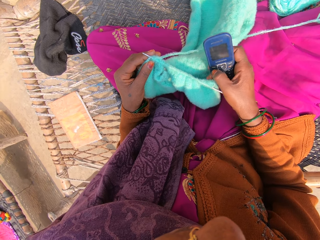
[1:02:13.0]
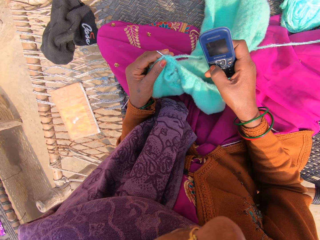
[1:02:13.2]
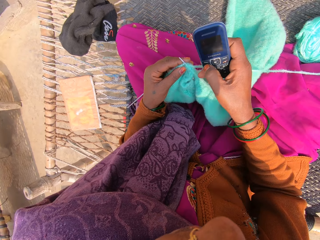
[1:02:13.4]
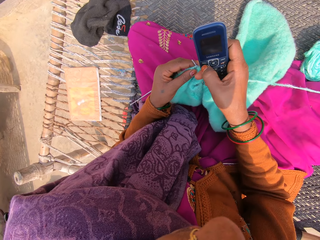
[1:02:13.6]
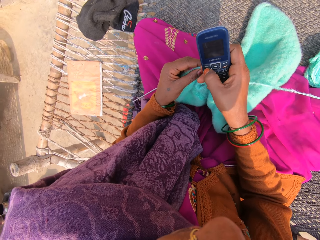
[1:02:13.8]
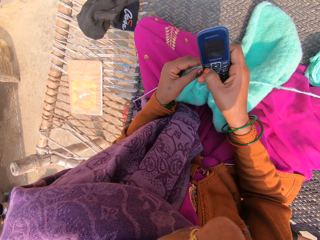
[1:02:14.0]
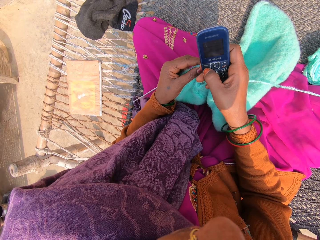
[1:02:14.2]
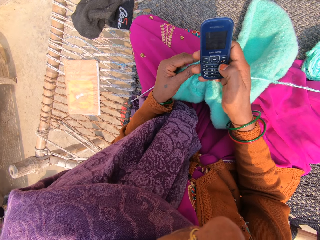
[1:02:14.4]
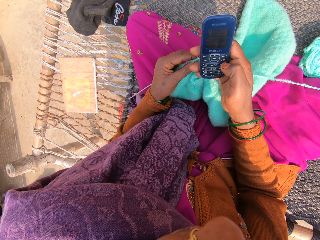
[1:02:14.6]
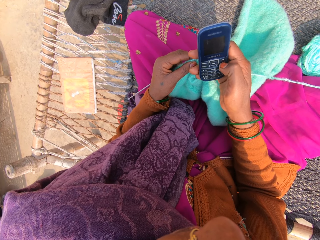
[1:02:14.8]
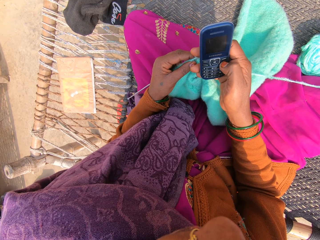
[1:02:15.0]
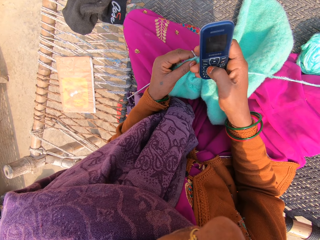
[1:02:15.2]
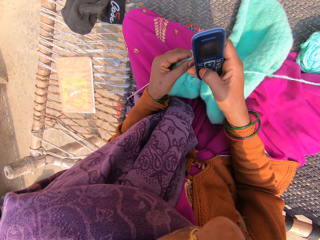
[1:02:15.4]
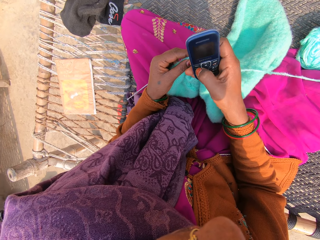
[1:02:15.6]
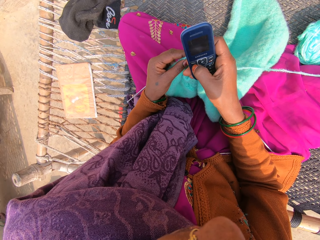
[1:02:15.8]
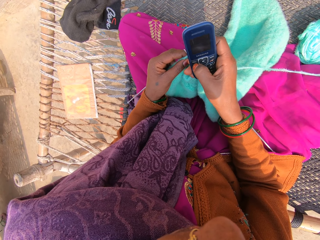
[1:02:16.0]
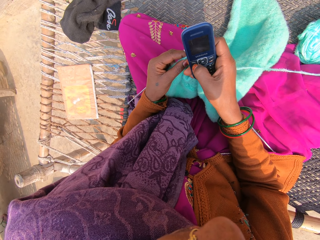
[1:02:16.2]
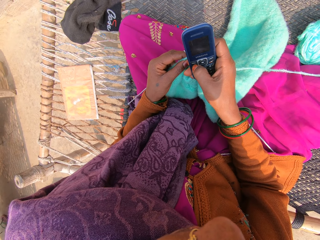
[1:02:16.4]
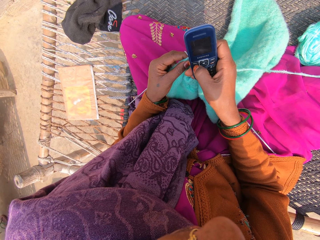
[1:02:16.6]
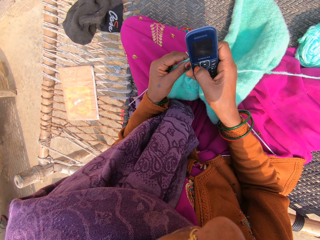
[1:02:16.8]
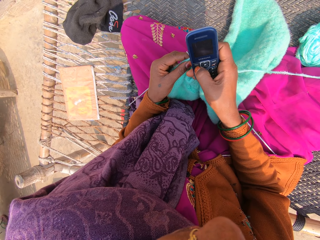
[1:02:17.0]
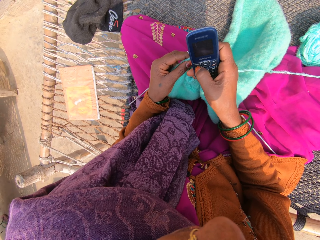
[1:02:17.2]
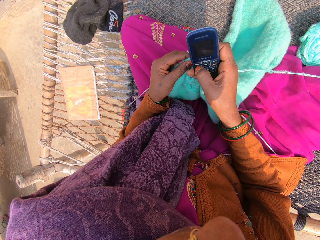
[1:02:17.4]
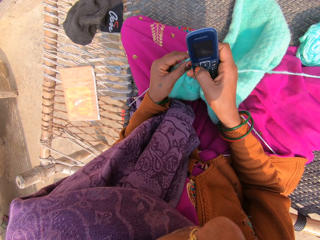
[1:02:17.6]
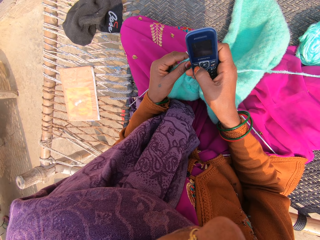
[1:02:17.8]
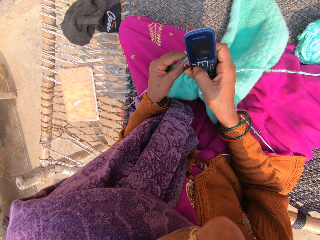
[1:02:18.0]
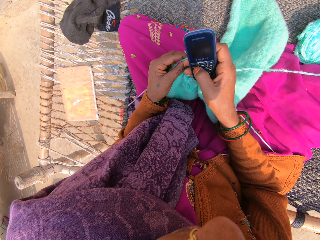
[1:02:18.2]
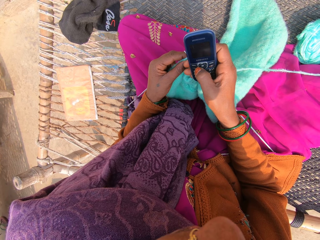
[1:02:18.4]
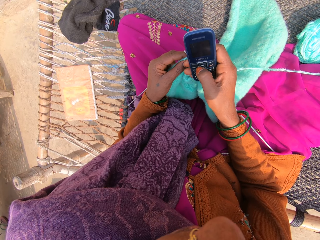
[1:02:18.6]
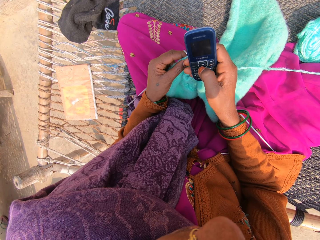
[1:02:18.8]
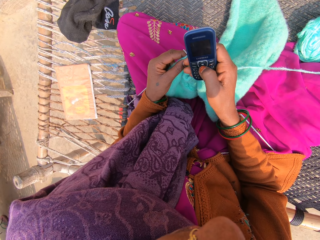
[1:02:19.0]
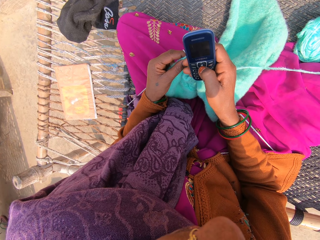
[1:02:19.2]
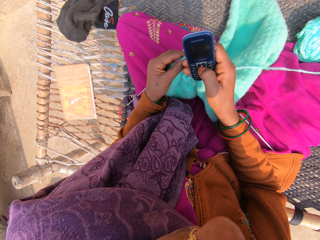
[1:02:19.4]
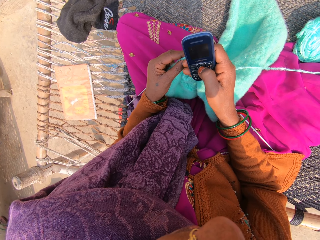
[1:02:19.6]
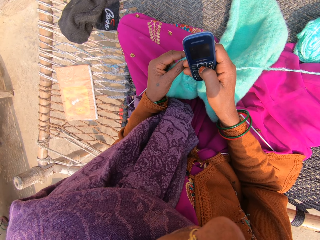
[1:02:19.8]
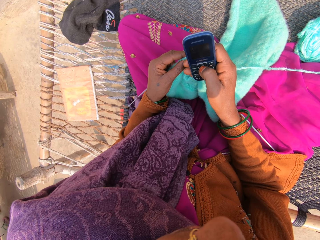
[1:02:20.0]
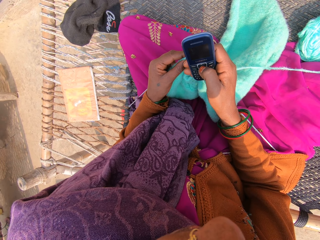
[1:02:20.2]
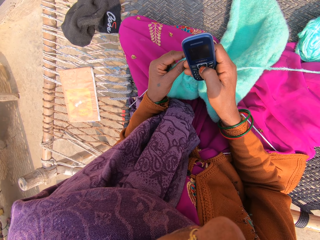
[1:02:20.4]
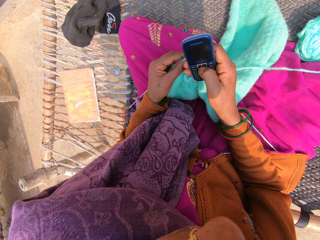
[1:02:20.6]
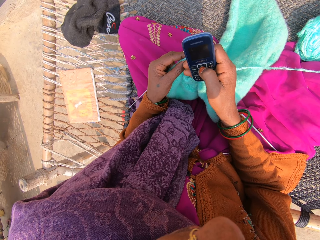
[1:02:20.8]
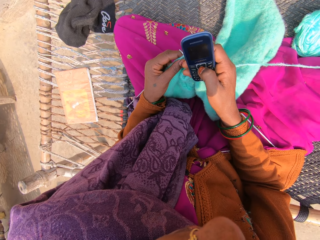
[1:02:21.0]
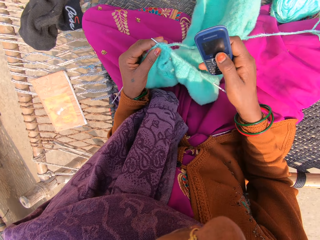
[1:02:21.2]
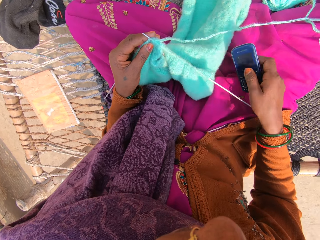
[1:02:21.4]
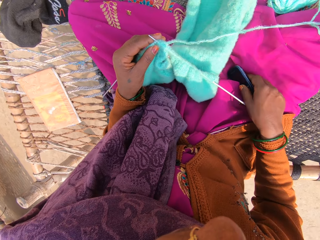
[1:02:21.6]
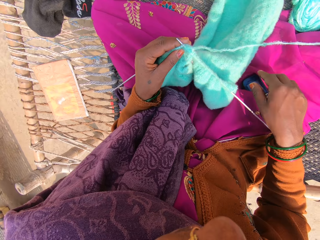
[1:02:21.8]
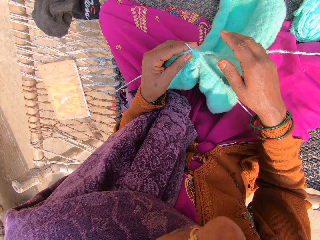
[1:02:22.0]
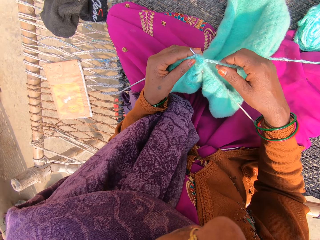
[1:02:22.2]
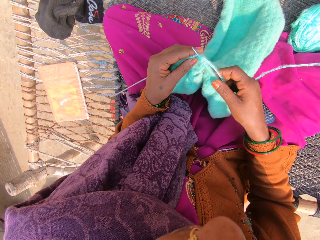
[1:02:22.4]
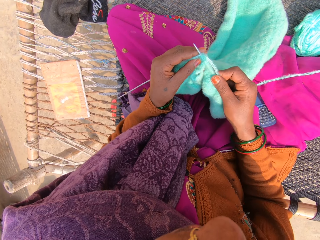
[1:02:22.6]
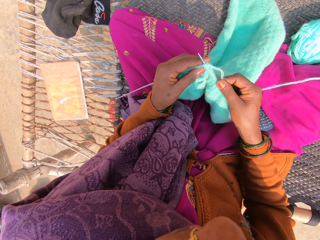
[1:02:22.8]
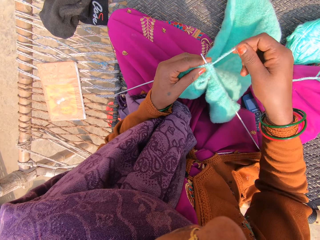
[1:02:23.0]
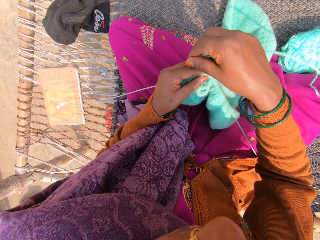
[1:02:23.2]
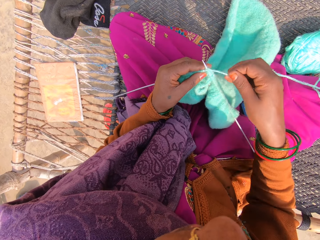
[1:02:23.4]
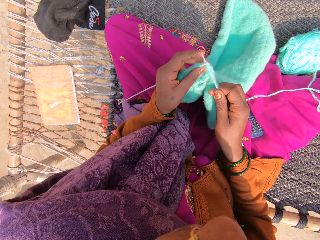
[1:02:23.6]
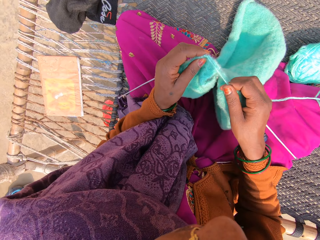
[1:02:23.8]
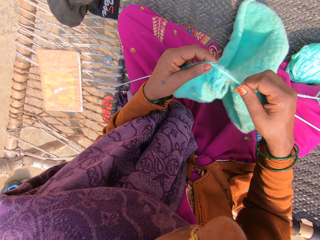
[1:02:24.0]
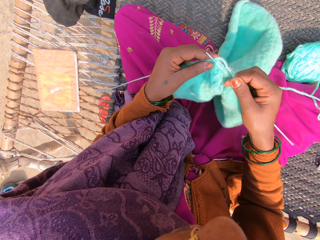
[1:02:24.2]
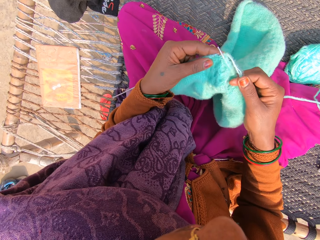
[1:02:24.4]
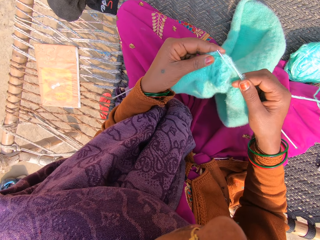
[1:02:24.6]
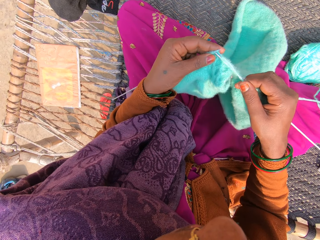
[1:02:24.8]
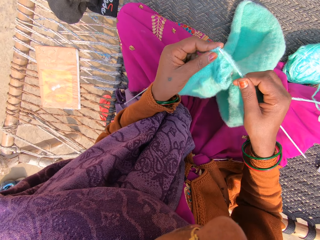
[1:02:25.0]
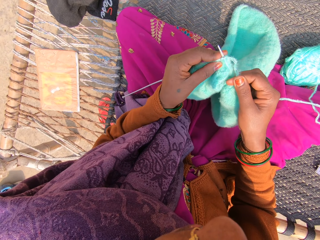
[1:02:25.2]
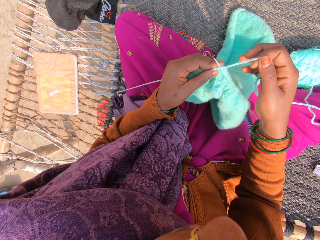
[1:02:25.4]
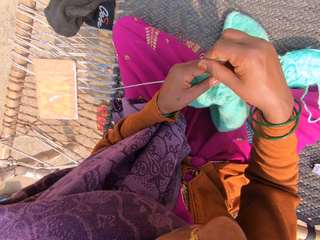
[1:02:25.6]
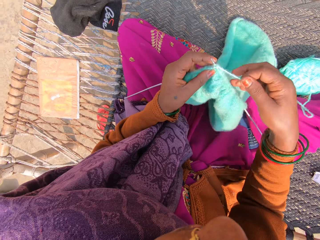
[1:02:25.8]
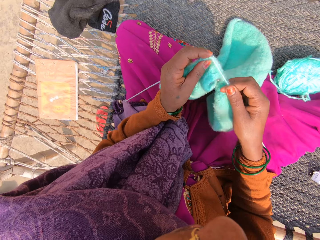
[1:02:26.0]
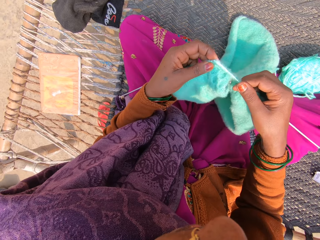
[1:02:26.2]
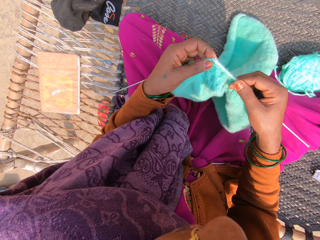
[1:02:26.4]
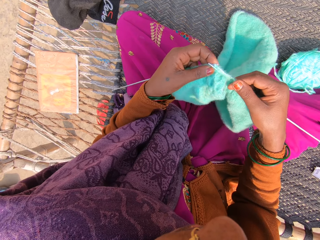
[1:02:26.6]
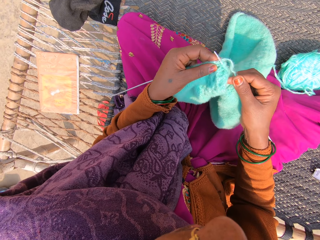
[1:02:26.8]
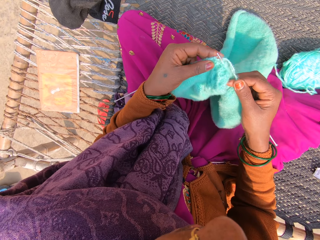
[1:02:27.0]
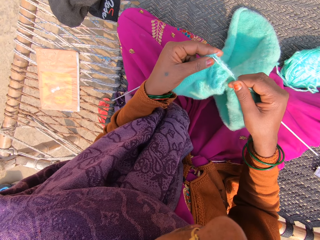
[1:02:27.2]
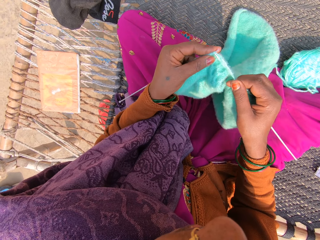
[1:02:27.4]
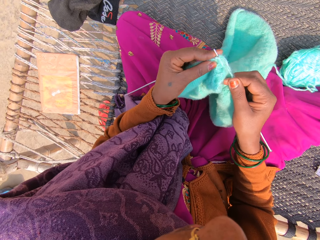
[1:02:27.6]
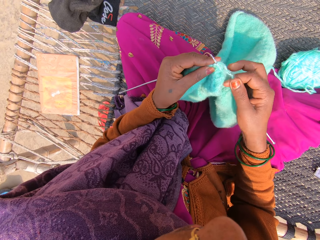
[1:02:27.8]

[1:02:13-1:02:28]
The camera wearer presses buttons on a phone repeatedly. She places the phone down on her lap. She knits the shawl with knitting needles and the yarn. She puts knitting thread over the knitting needle repeatedly.

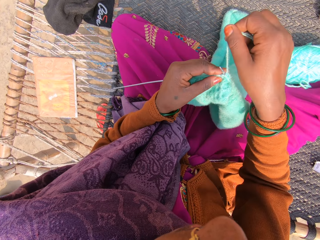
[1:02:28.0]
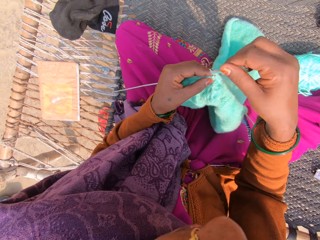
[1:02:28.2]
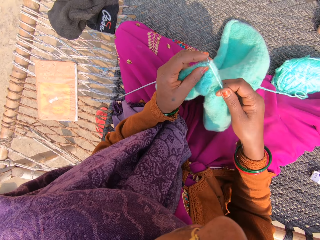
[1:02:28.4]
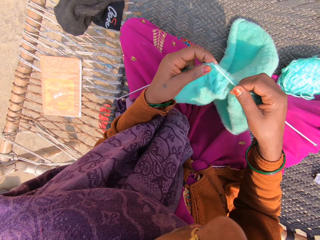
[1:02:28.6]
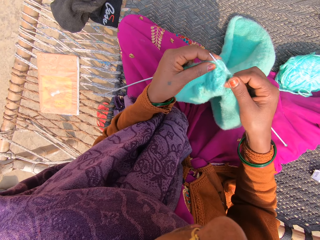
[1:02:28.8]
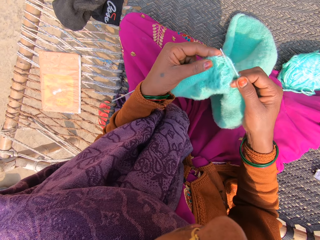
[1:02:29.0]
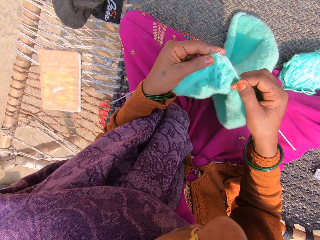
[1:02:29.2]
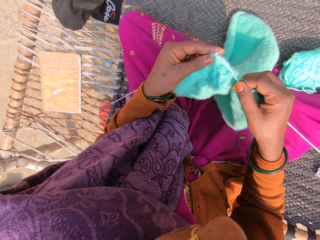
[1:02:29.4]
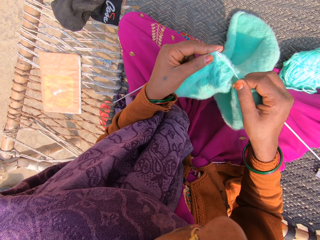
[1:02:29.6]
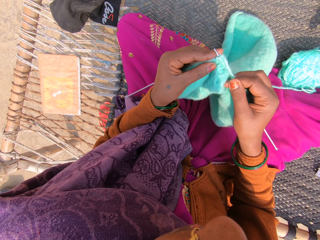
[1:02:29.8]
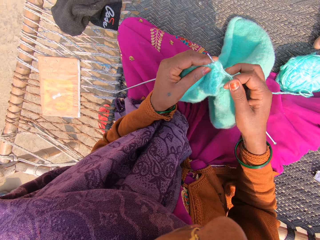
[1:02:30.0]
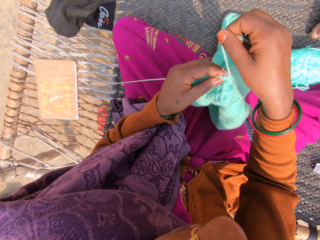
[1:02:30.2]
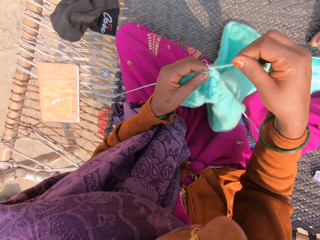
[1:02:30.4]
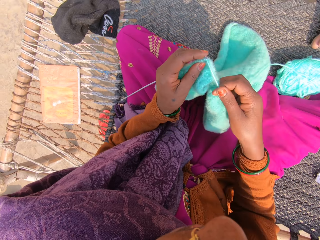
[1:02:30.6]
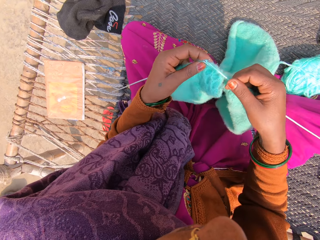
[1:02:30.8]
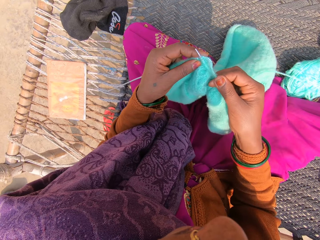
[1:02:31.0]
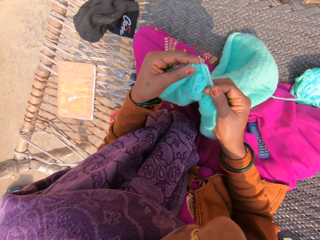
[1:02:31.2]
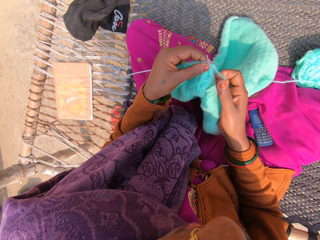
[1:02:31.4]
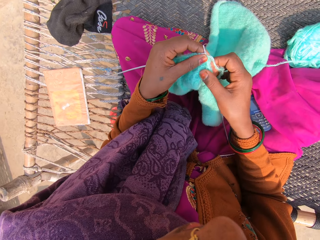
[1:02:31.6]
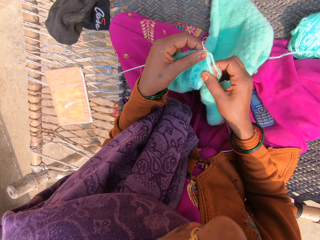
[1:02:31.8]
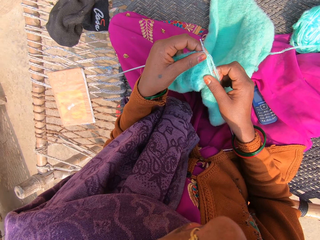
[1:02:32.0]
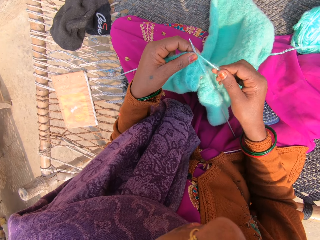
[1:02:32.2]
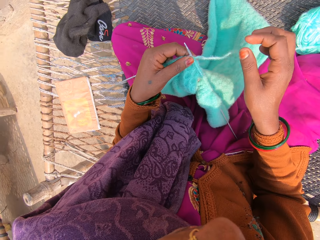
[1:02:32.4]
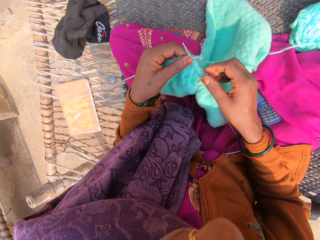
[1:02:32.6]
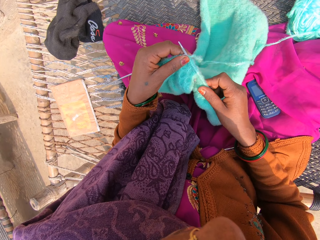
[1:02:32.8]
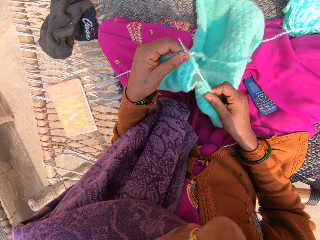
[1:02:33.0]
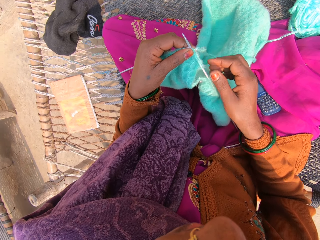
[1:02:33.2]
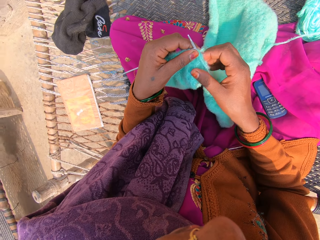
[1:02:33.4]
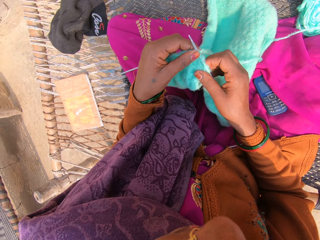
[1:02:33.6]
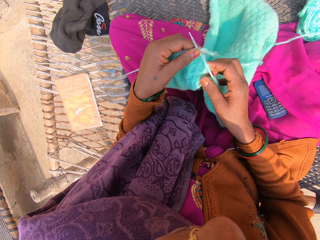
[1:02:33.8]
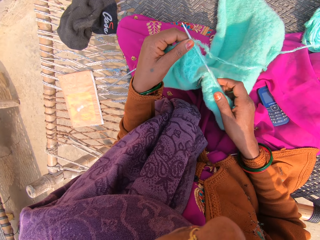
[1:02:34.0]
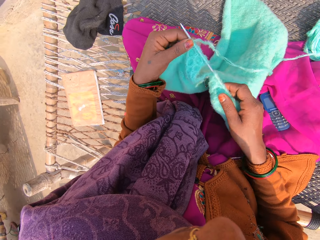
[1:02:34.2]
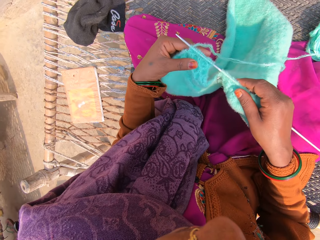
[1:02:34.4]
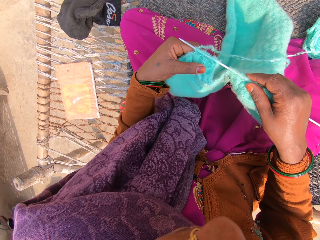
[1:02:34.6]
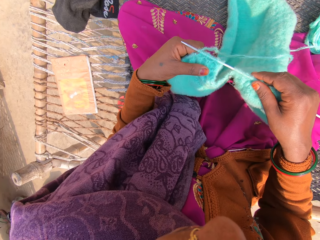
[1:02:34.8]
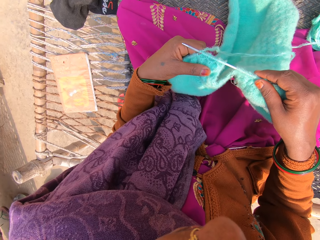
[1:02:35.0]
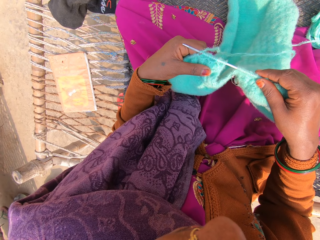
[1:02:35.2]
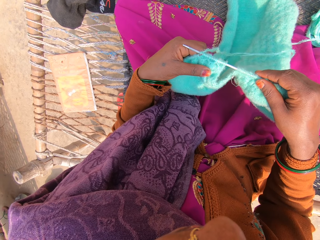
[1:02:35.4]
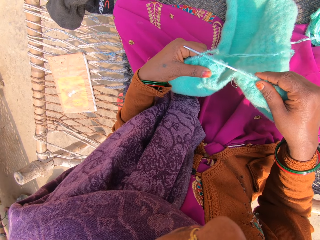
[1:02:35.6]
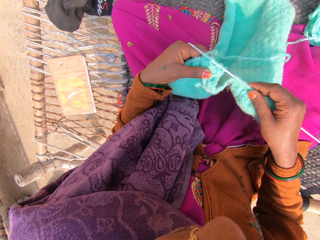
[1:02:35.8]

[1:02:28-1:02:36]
The camera wearer stretches a garment on a knitting needle.
